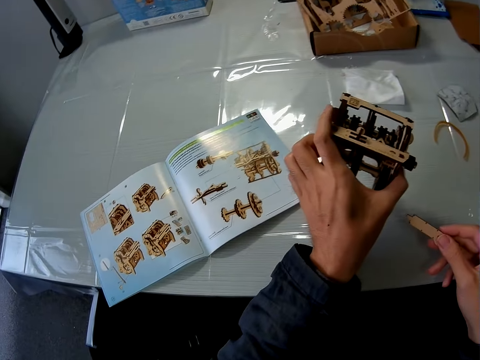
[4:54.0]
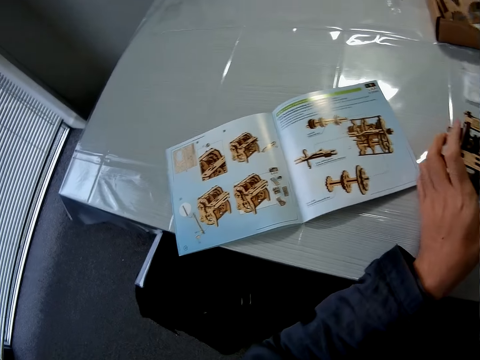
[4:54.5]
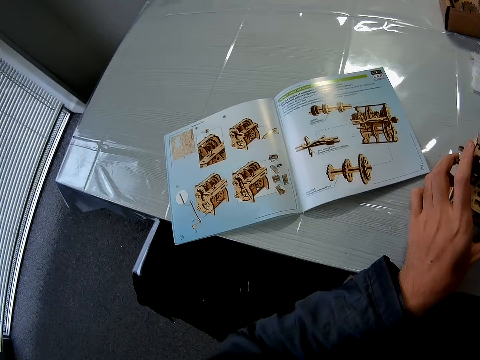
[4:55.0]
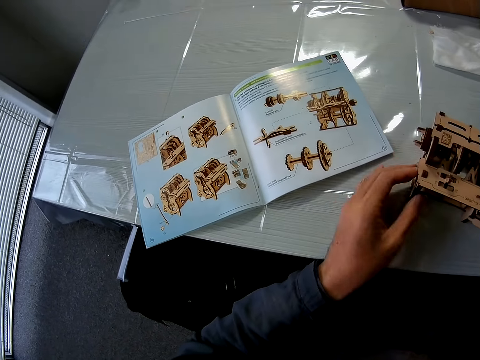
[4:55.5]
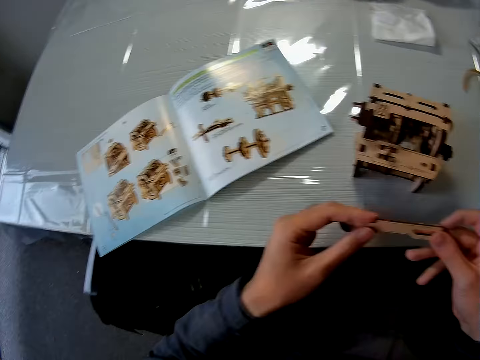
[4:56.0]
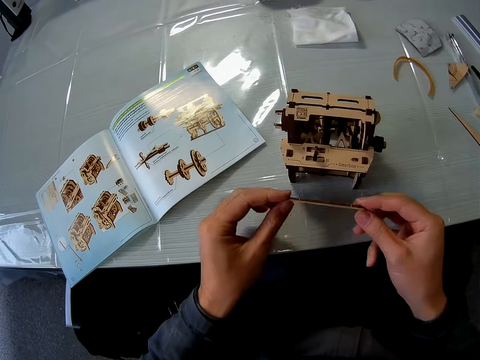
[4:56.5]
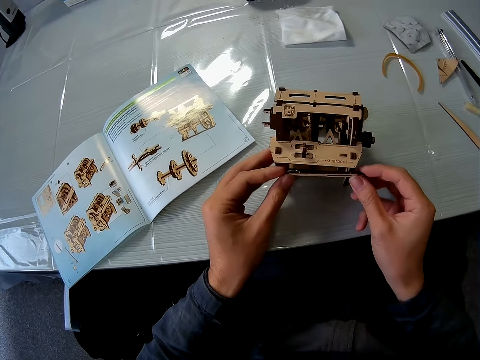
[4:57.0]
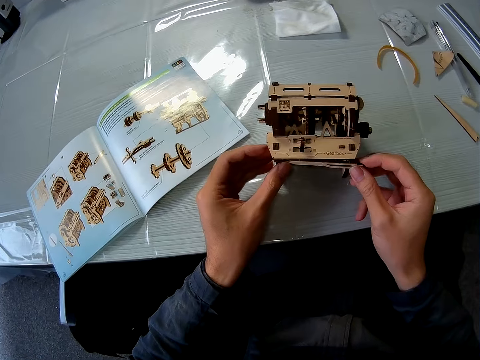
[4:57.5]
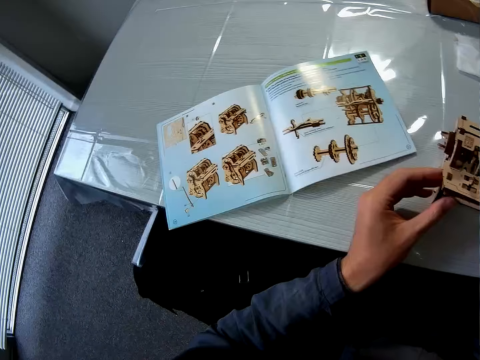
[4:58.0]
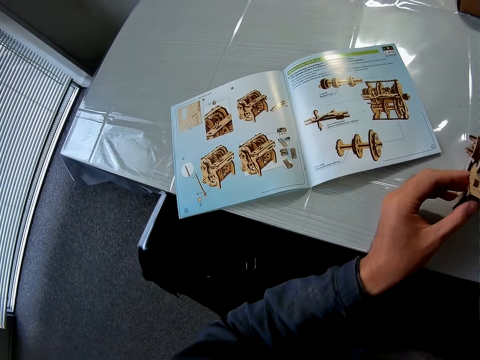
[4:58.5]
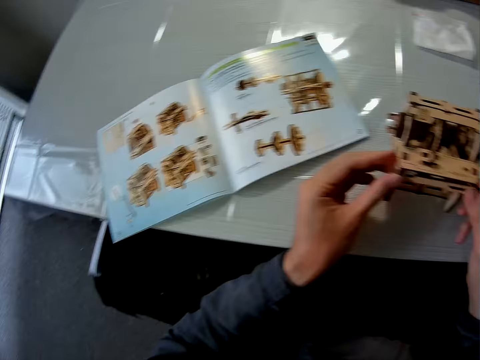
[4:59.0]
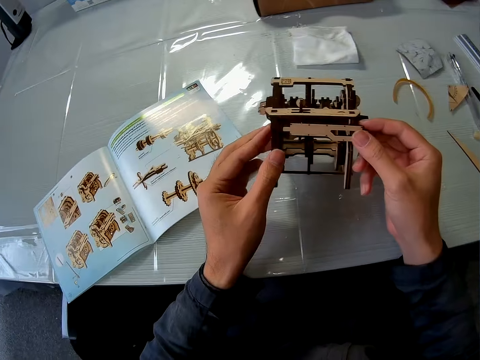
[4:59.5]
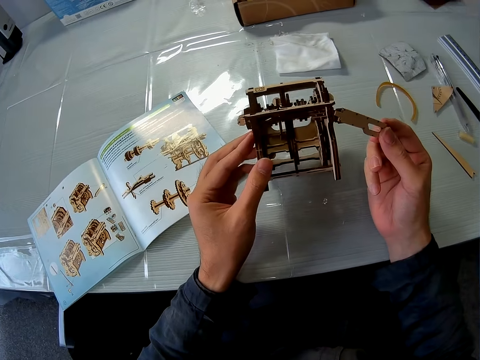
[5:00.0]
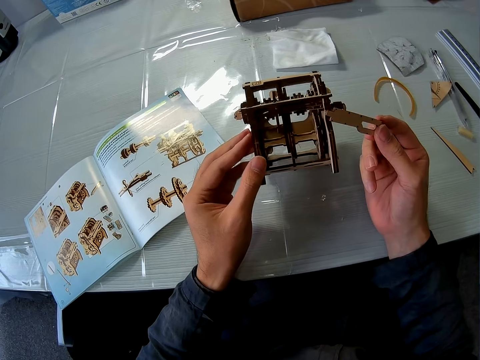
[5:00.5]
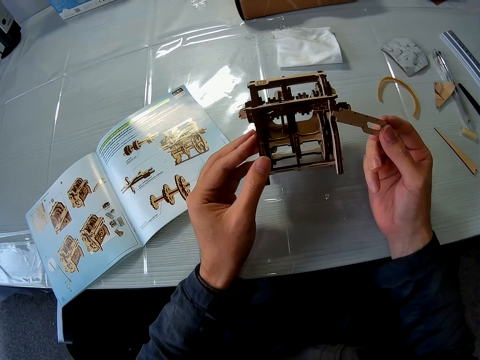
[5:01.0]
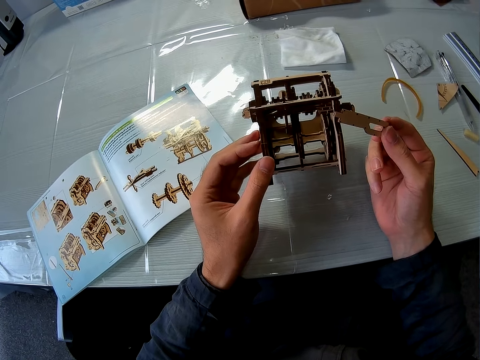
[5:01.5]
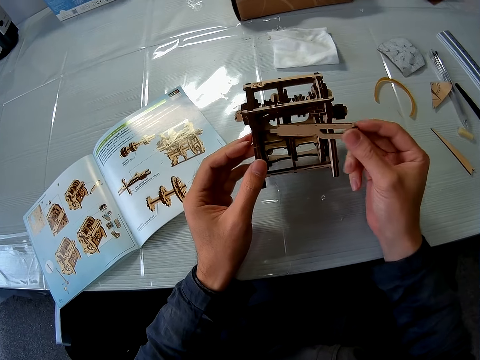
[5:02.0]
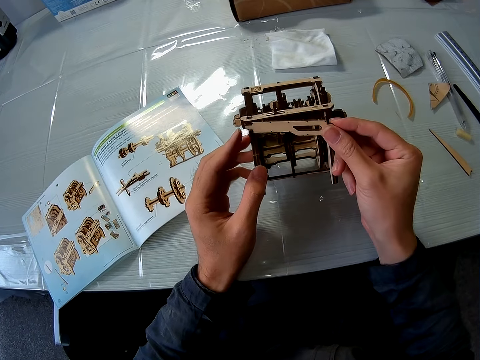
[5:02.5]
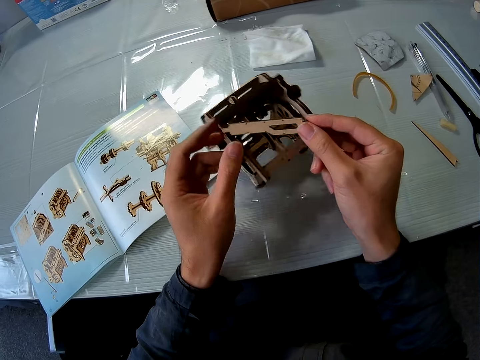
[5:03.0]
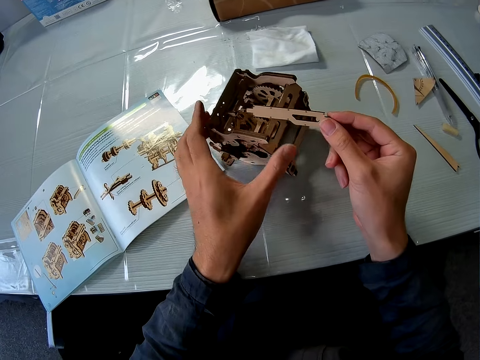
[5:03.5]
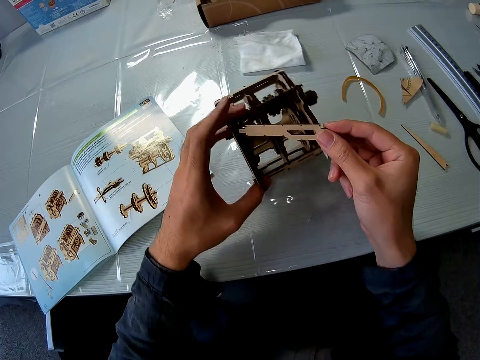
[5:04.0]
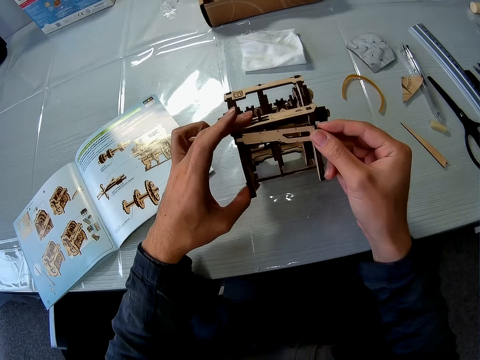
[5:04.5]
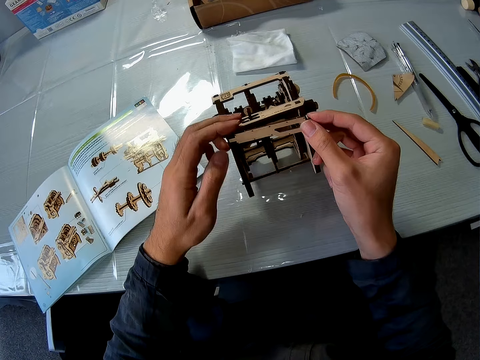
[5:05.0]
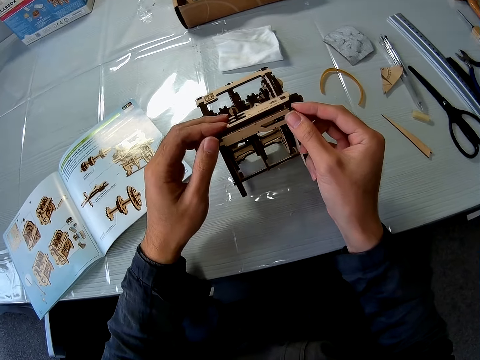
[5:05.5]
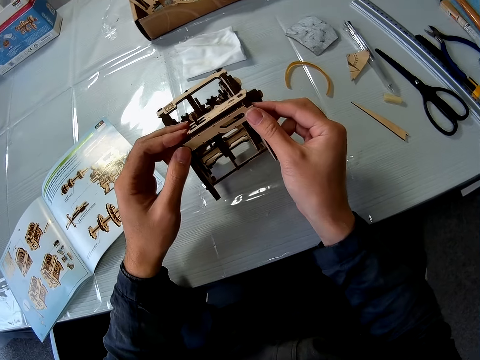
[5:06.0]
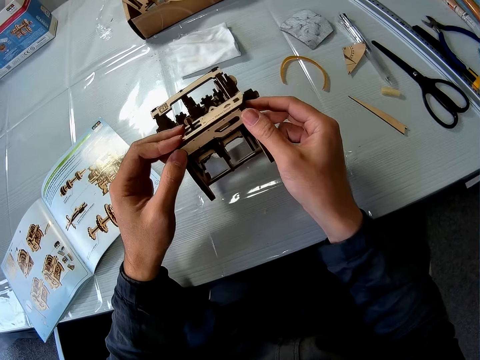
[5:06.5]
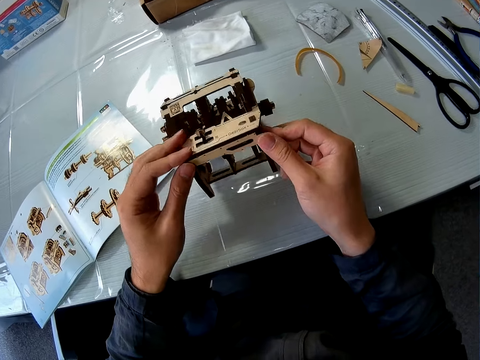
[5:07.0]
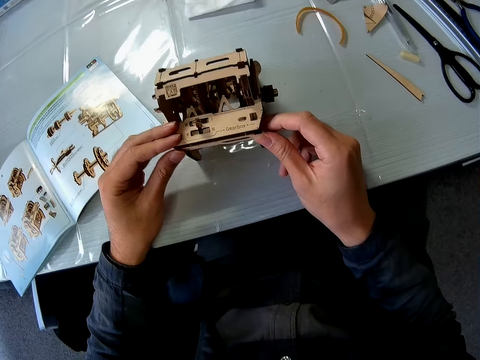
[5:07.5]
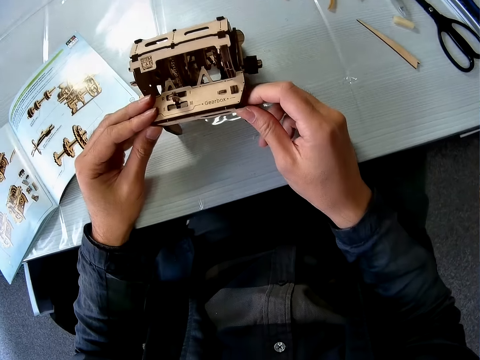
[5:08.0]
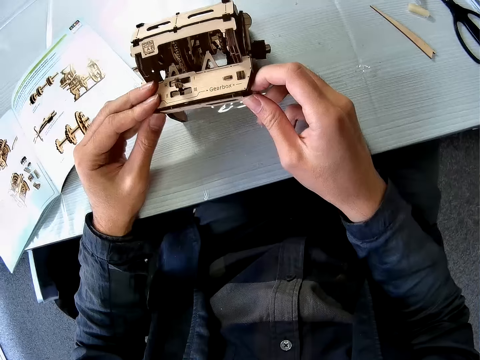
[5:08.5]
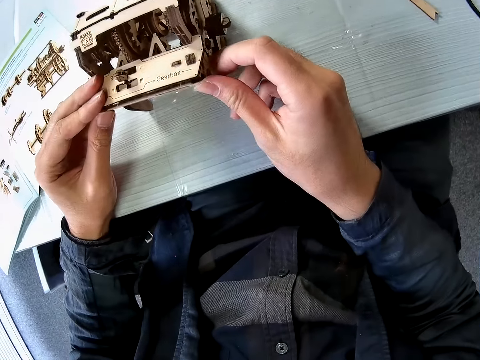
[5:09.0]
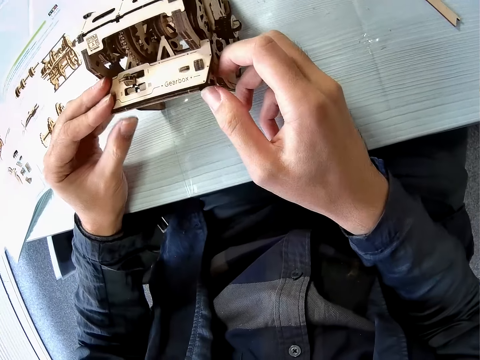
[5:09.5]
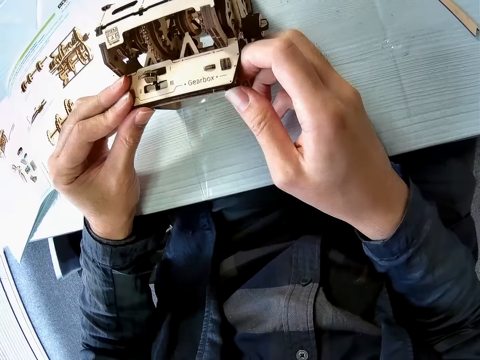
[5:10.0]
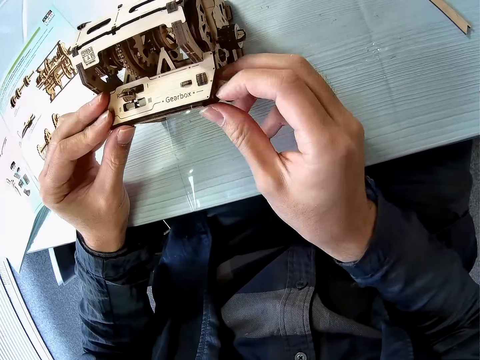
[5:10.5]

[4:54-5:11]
The camera wearer drops the cardboard structure or stem gear on the table. They fit the piece of cardboard or model piece against the cardboard structure. They look at the instructional manual book. They raise the cardboard structure. They look at the stem gear. They fix the model pieces on the stem gear. They join the piece of cardboard to the cardboard structure.

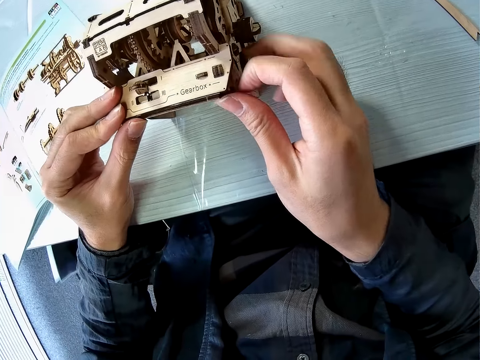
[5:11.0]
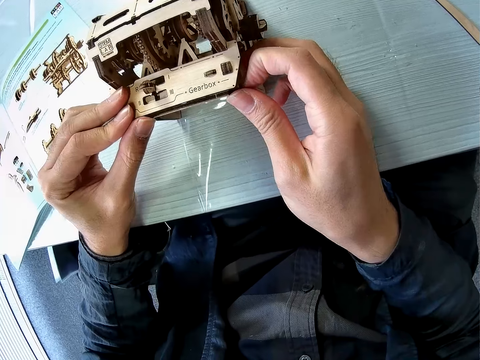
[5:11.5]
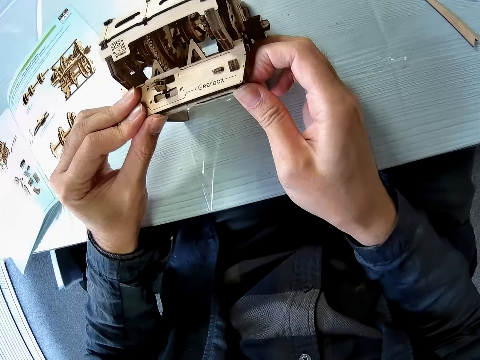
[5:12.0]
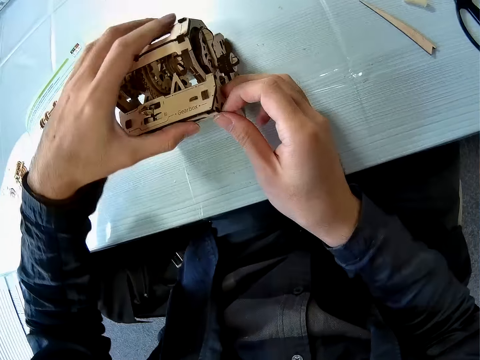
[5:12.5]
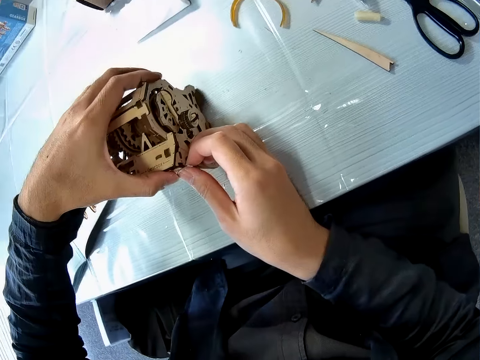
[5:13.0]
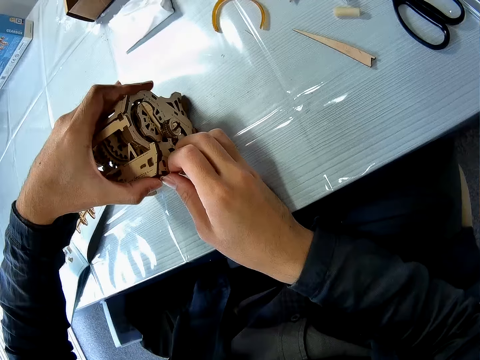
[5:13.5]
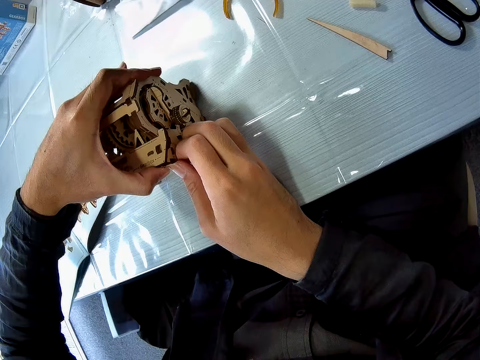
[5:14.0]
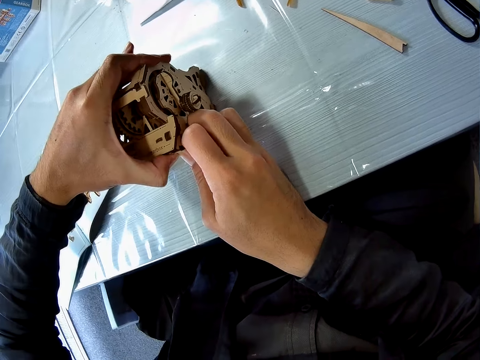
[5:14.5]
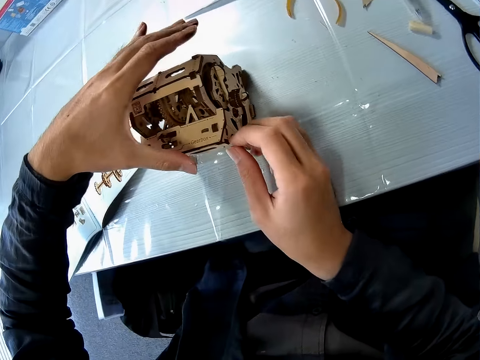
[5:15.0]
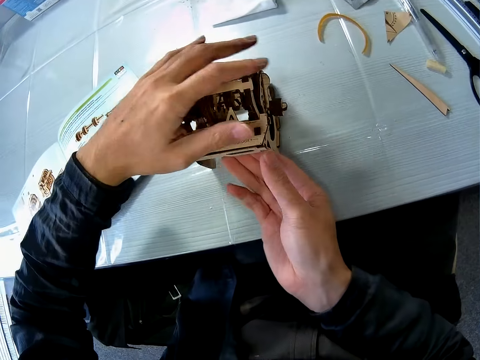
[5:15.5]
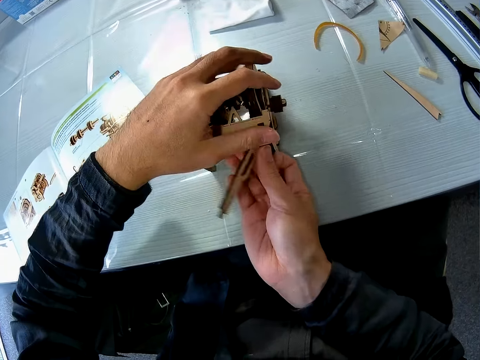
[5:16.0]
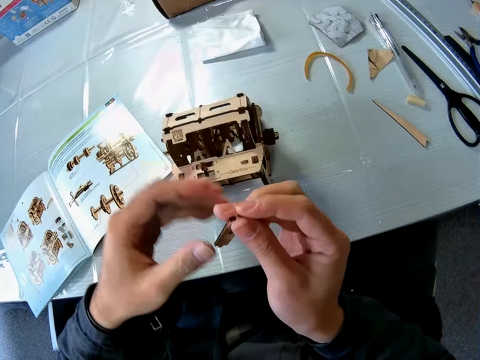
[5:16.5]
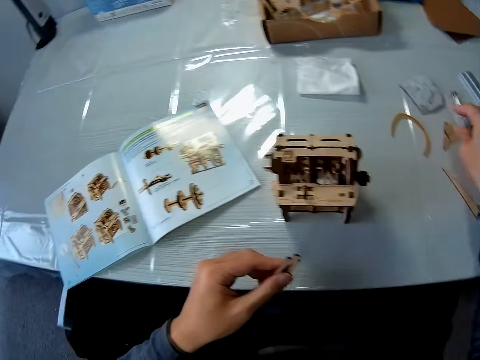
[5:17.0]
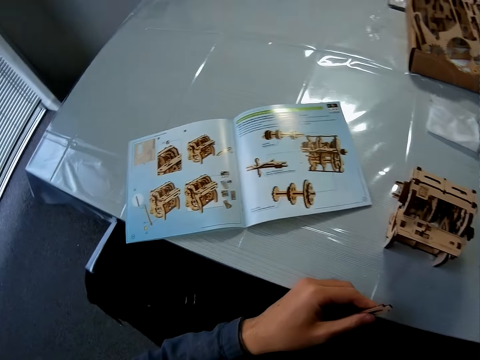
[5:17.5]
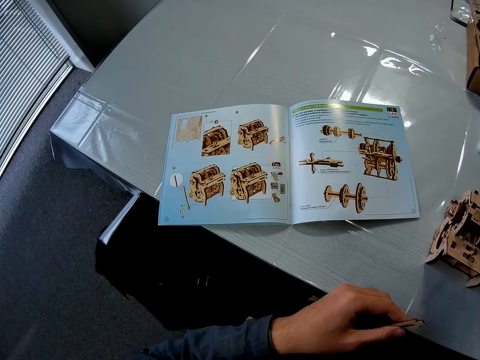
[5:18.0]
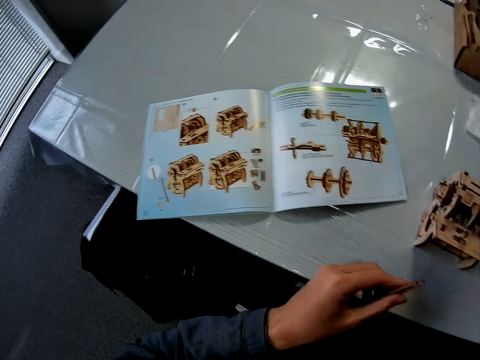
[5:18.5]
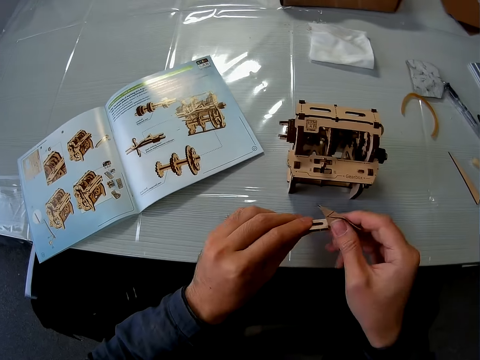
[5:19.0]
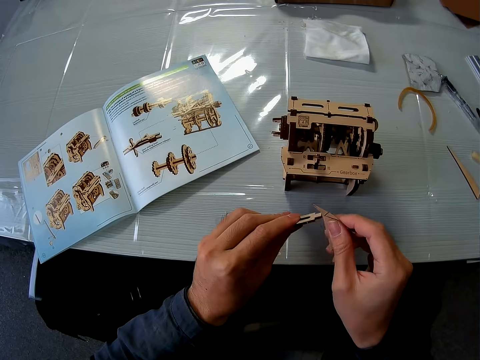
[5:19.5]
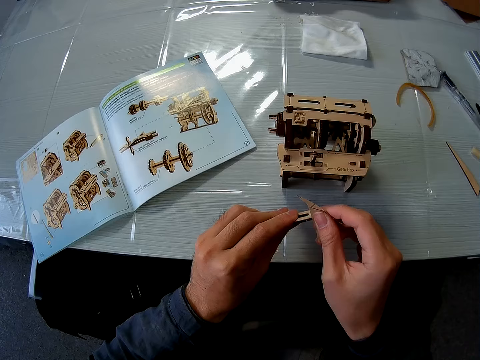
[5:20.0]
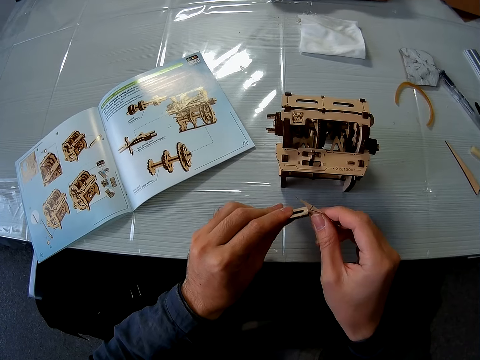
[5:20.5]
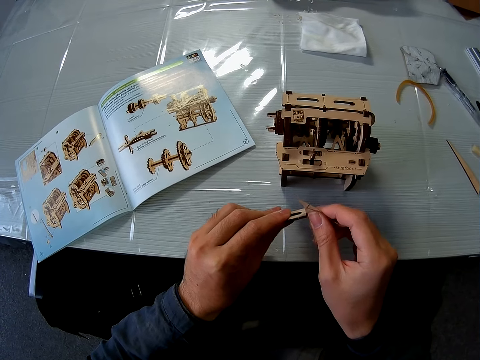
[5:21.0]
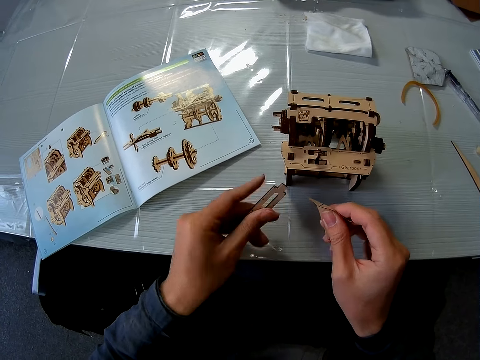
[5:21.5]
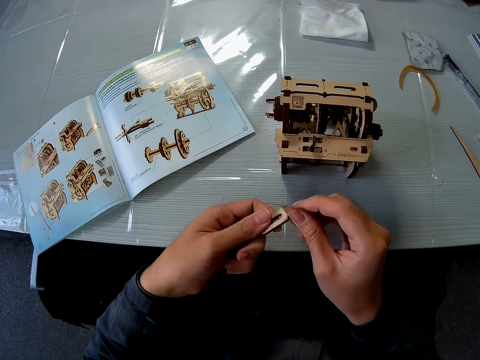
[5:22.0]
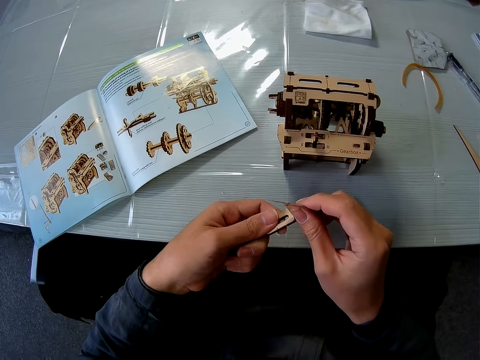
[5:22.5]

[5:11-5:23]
The camera wearer removes the model pieces from the stem gear. They pick up a sandpaper. They smoothen the ends of the piece of cardboard with the sandpaper.
